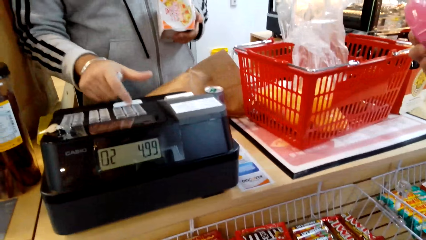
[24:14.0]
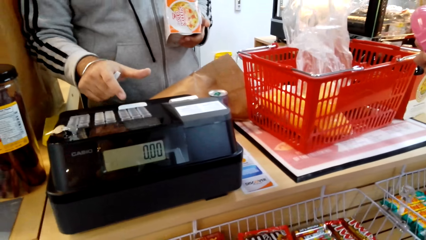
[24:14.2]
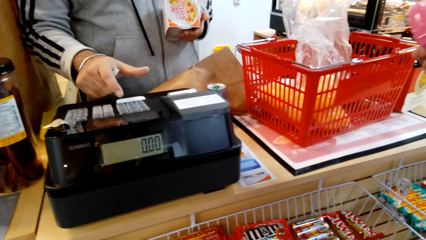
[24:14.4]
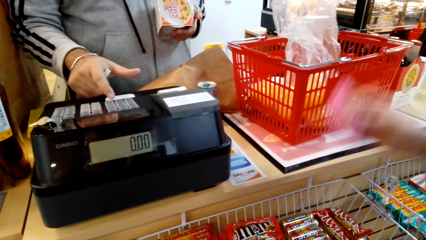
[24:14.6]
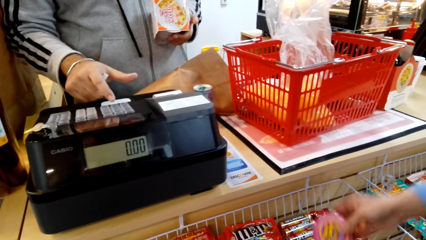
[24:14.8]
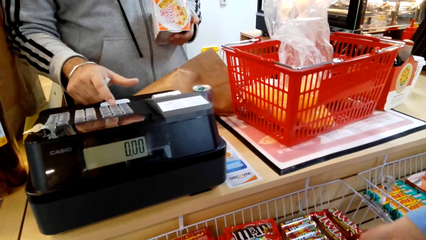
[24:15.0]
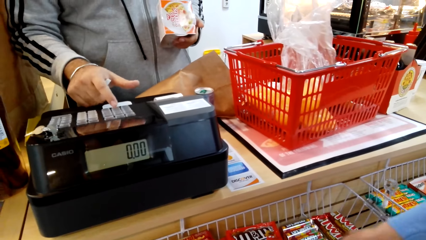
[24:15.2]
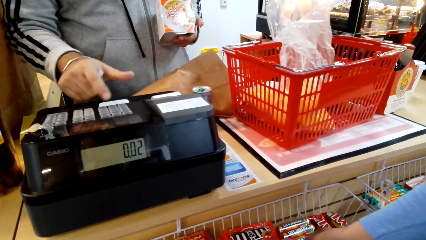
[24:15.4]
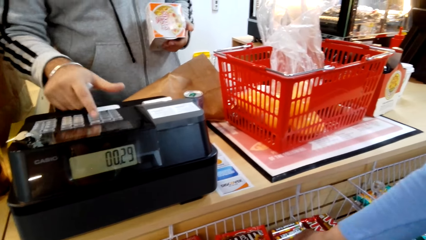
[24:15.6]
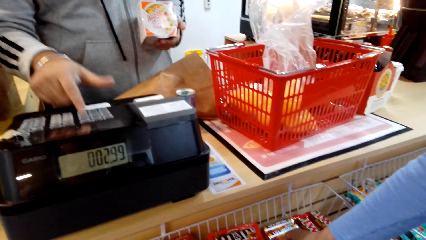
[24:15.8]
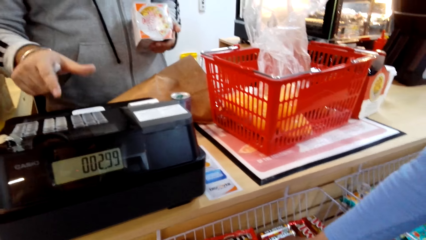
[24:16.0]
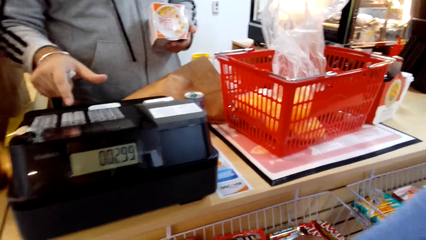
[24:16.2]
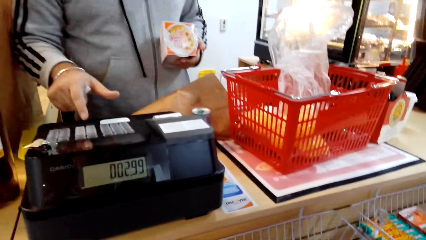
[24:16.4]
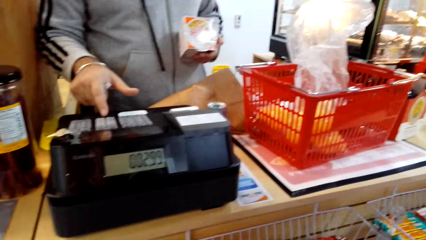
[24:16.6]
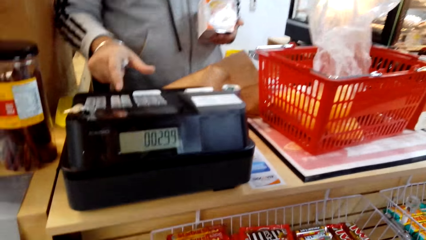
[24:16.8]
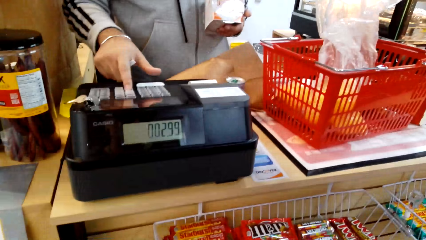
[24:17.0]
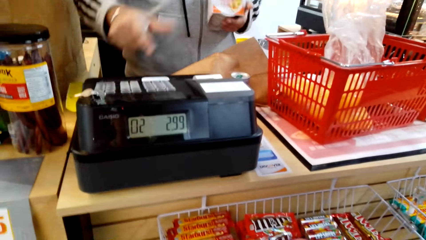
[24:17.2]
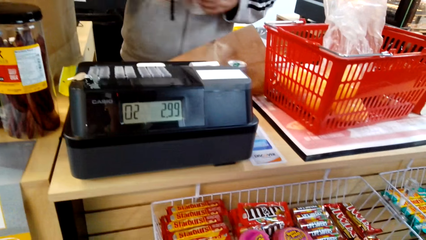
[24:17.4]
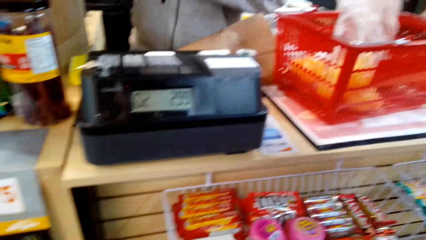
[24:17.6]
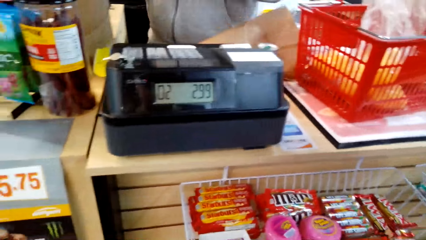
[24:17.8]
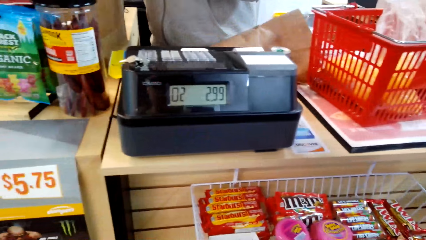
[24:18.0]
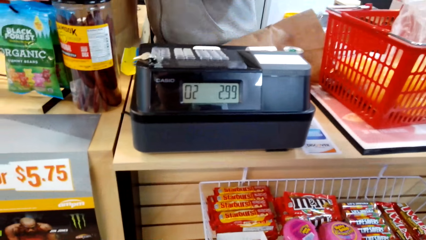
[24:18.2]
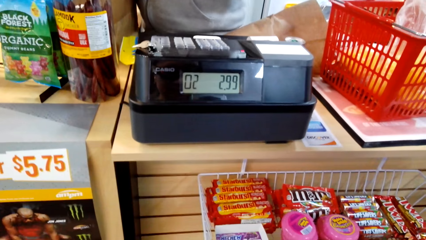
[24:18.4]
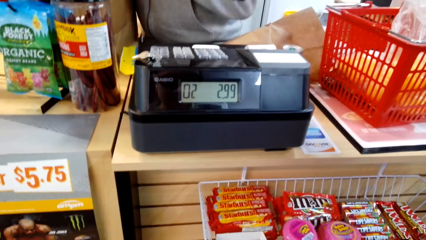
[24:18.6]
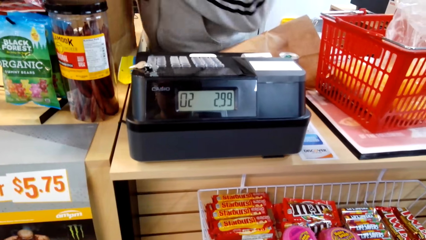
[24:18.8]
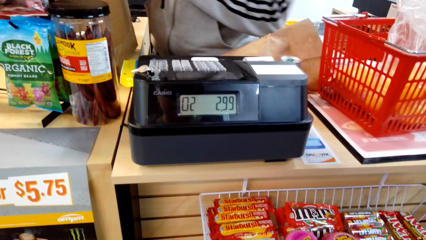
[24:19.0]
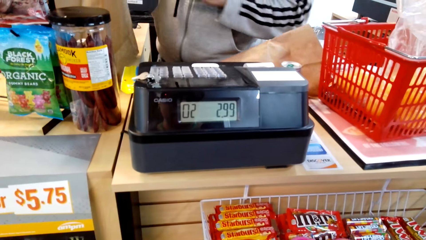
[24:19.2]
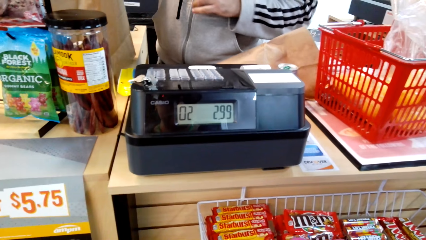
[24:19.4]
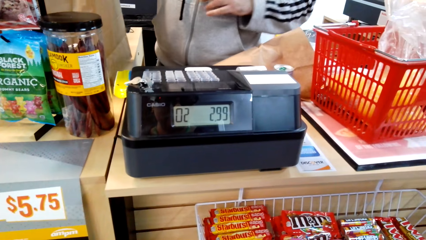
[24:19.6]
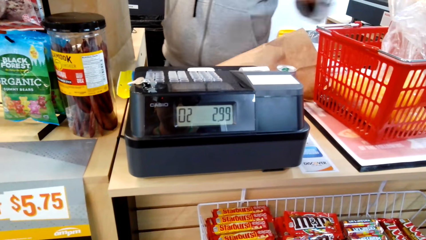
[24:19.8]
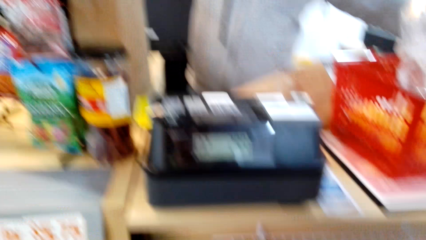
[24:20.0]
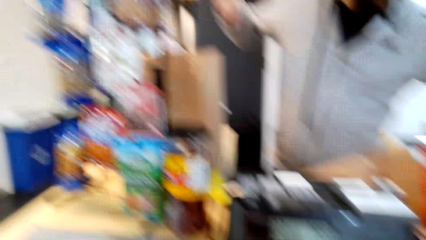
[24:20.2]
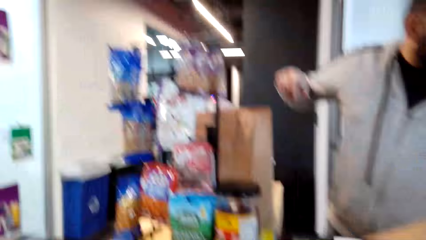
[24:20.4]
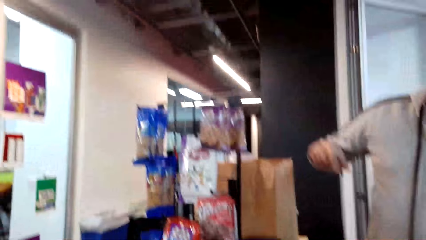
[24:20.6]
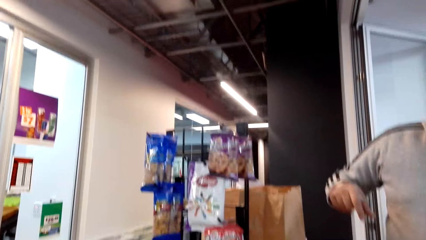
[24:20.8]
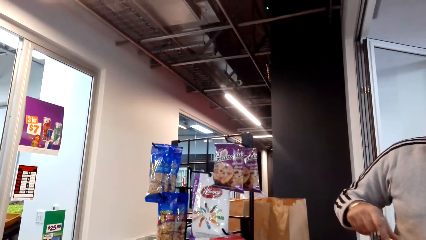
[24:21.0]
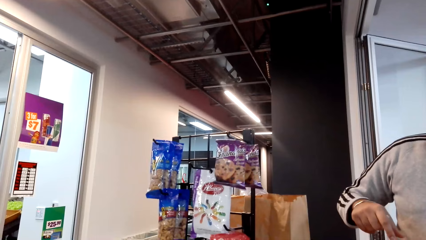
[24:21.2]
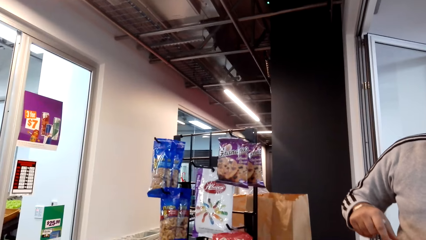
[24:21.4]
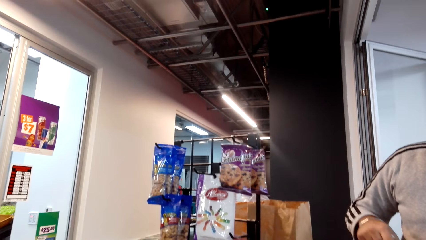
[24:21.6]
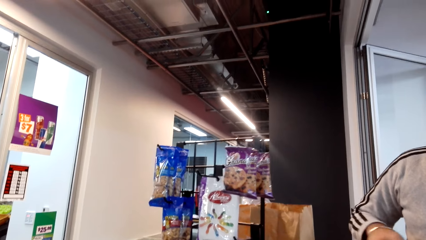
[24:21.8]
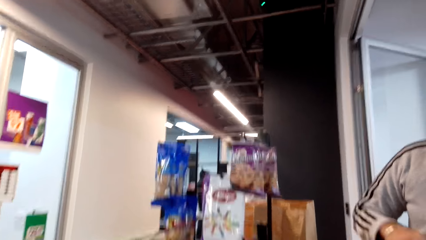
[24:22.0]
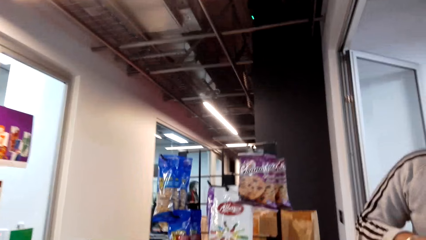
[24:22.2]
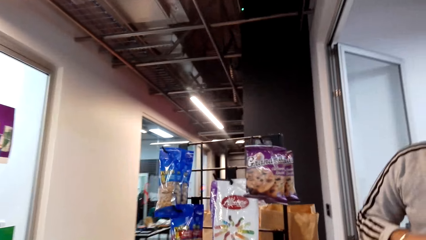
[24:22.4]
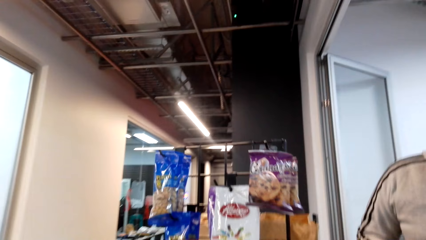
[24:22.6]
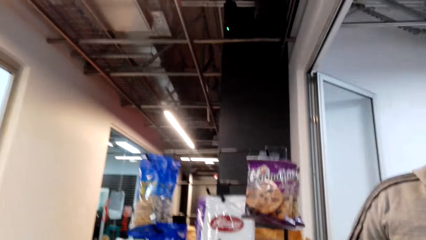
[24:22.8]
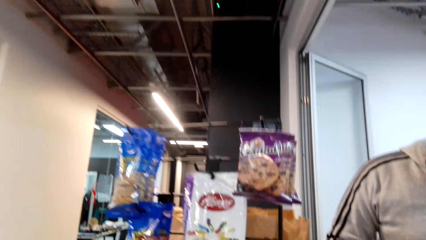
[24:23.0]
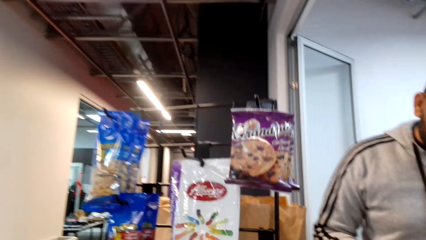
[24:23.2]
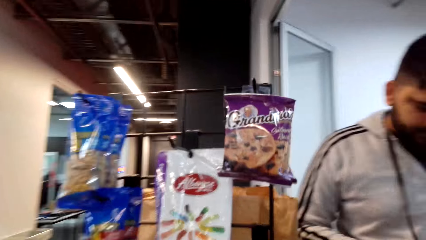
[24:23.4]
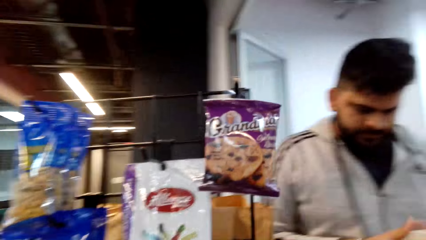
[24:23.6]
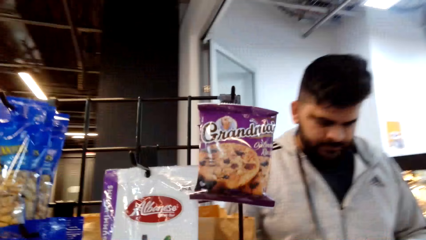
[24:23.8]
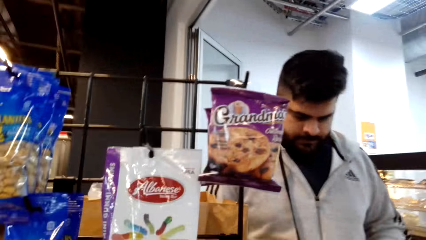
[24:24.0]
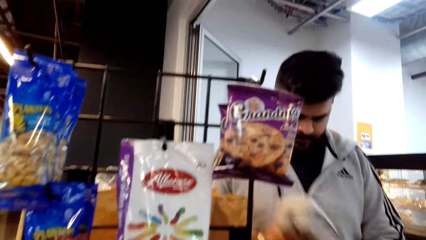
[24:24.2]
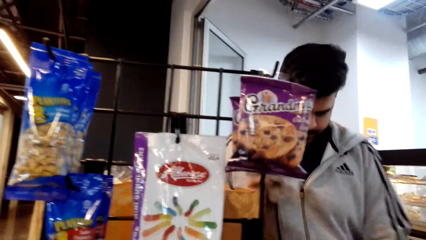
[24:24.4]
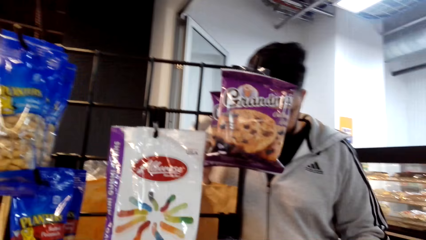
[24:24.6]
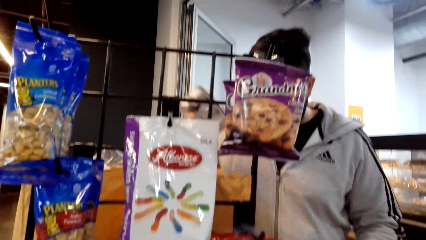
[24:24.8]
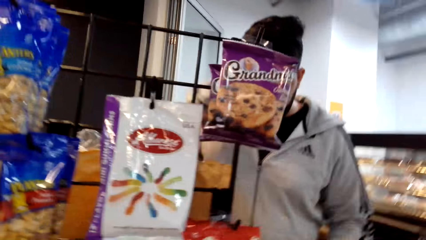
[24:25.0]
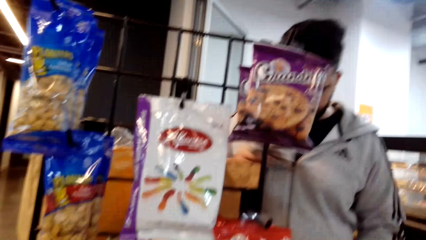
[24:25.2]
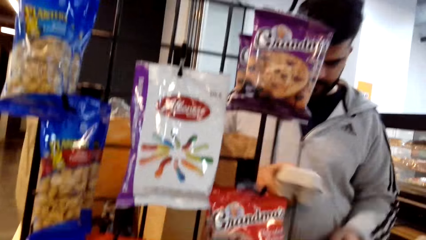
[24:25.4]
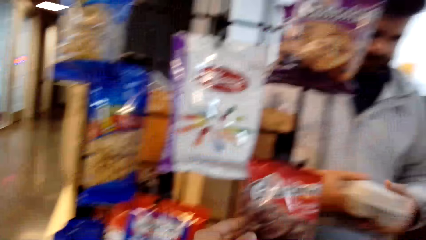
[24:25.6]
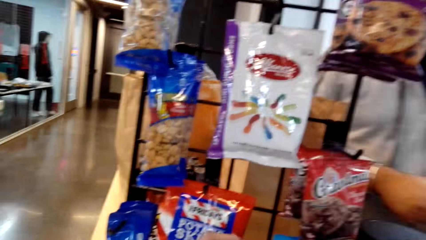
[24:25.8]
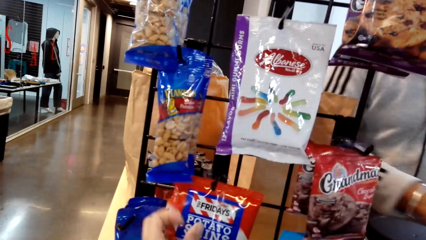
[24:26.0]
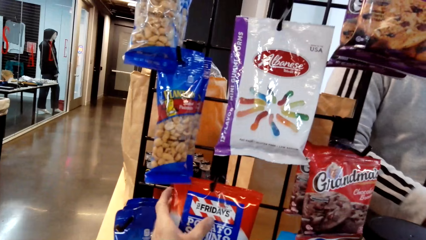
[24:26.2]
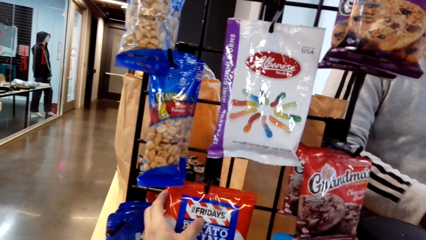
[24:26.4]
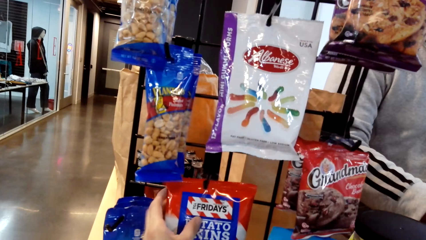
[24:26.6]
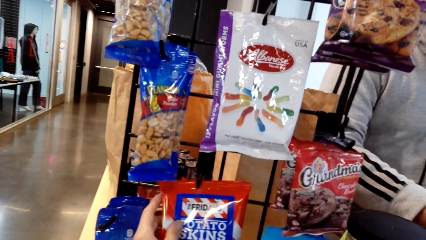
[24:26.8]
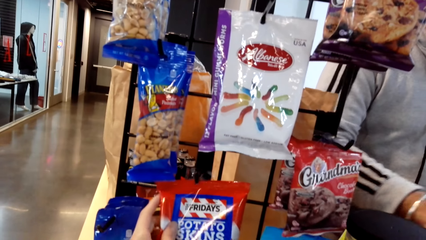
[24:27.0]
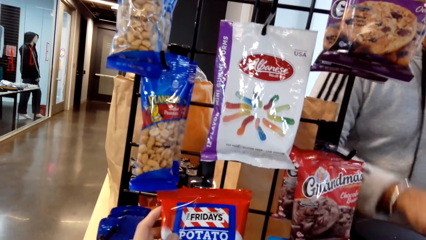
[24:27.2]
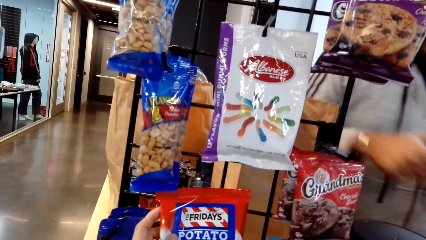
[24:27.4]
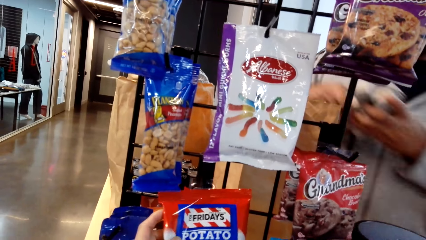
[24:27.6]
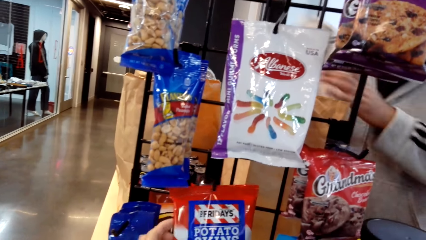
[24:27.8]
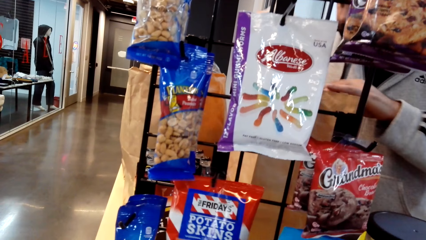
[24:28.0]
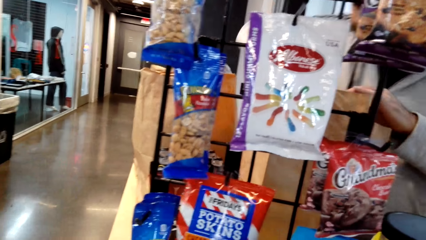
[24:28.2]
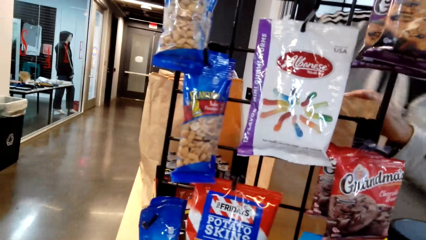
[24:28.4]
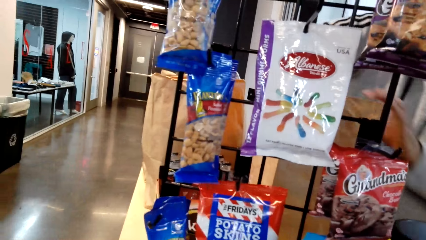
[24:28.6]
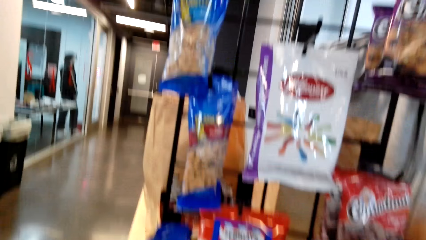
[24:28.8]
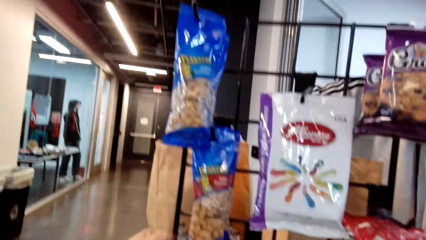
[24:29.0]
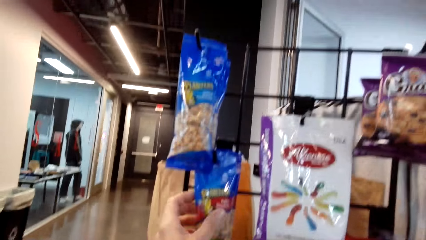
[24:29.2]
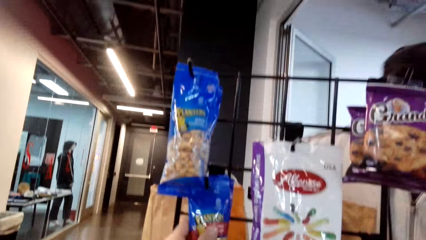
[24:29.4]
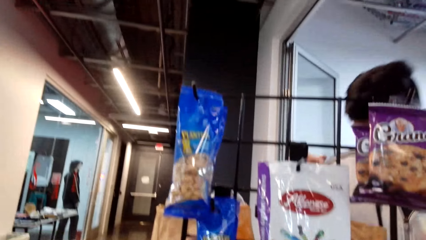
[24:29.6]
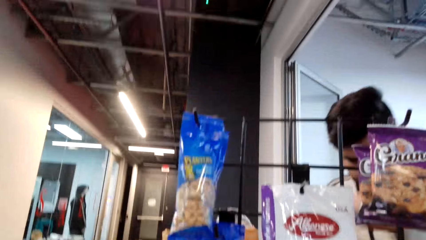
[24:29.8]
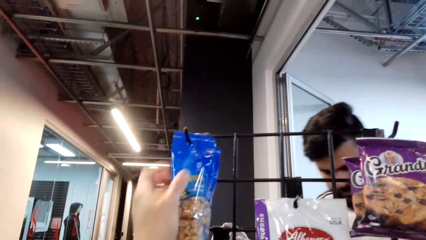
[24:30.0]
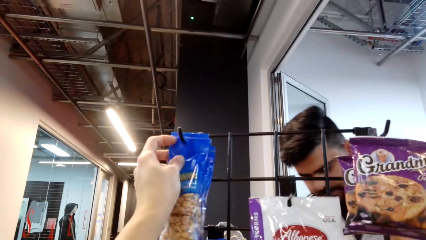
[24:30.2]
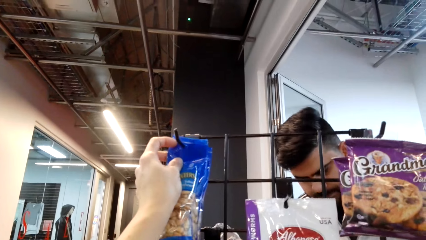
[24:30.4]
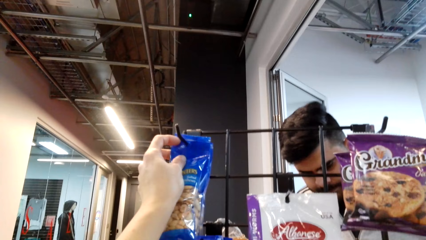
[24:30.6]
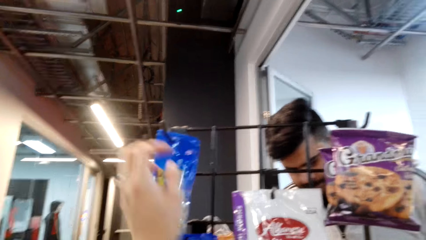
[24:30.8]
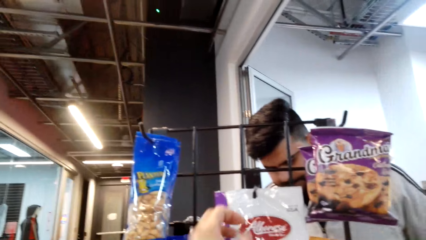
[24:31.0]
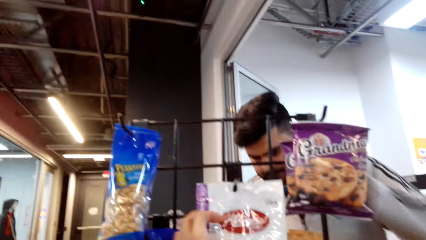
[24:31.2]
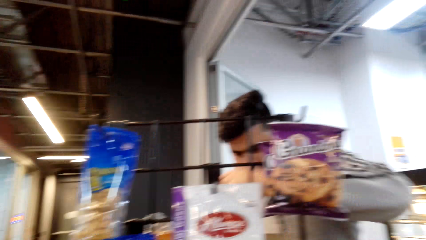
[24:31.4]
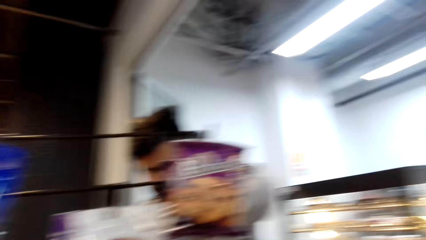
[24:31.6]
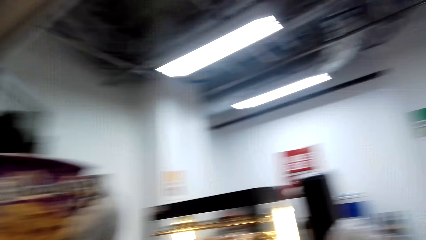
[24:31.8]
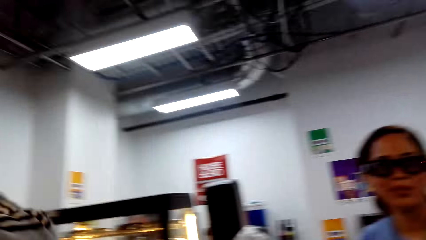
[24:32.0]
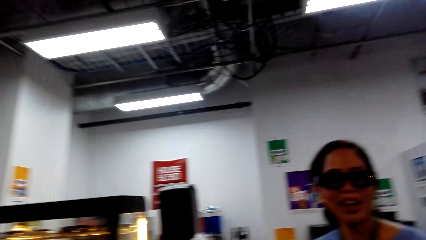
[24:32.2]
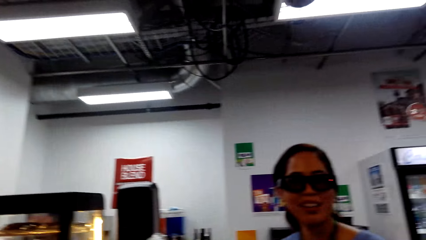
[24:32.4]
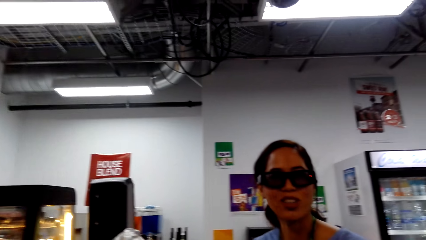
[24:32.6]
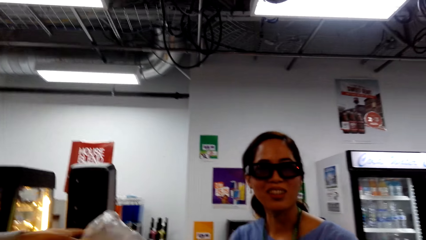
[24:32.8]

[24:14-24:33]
A man clicks the paying machine. The camera wearer converses to a woman. They hold the sachet.
